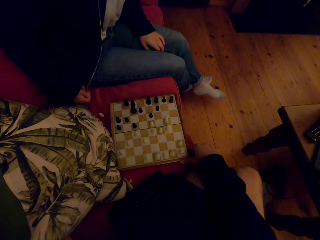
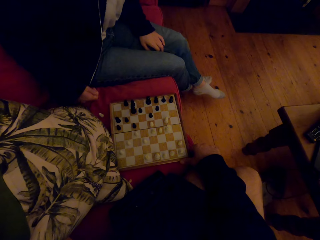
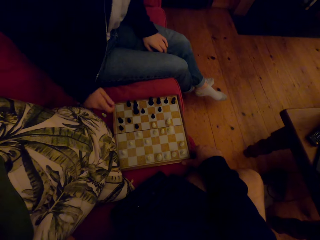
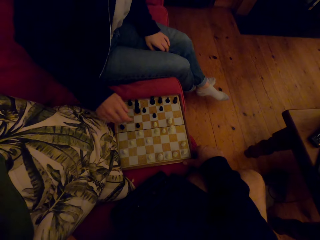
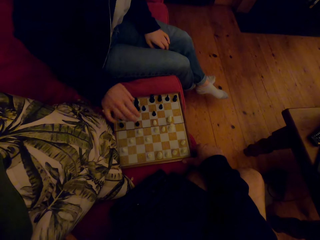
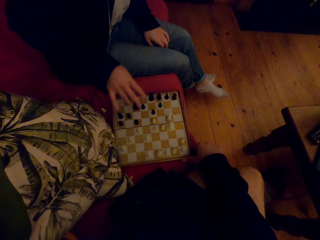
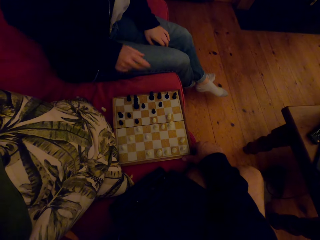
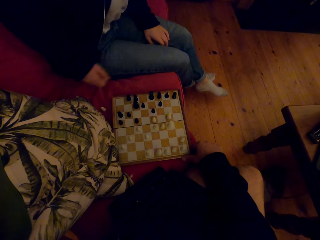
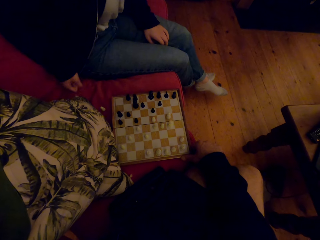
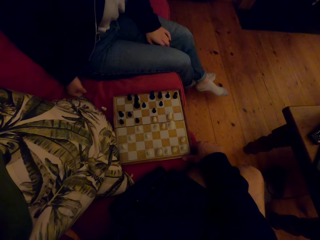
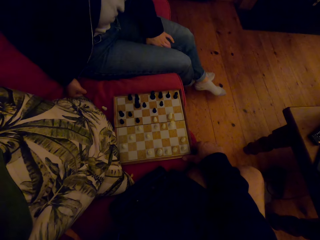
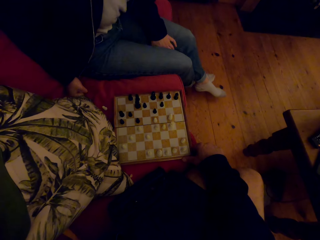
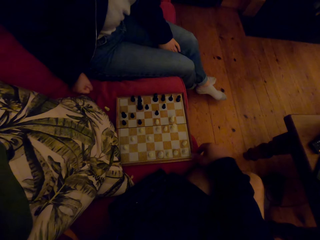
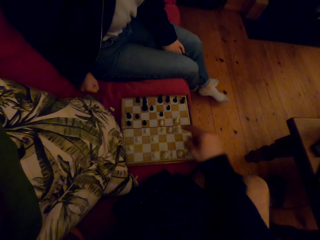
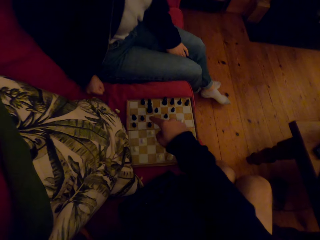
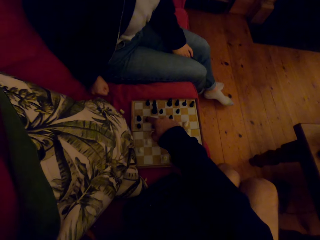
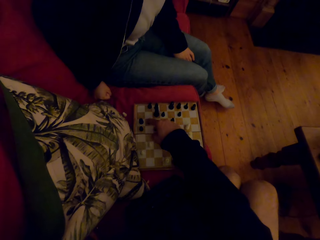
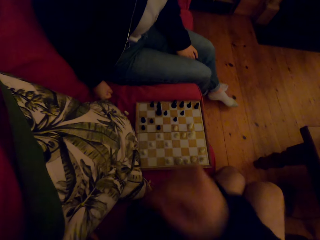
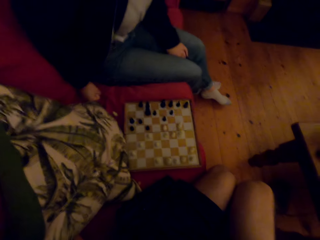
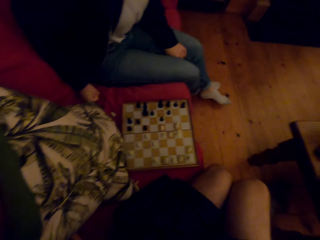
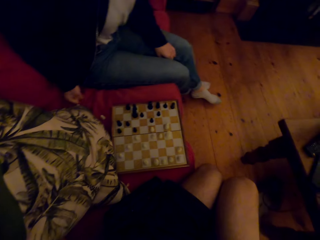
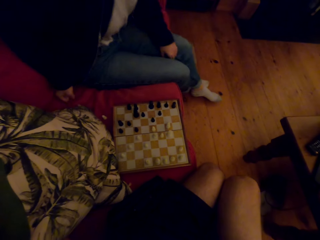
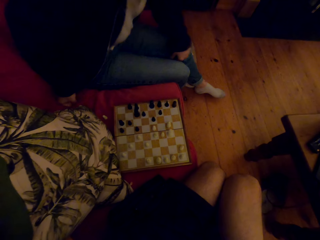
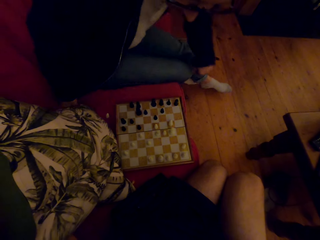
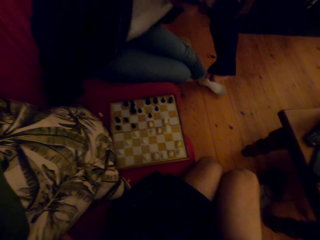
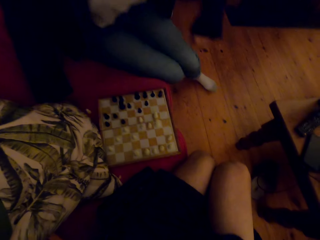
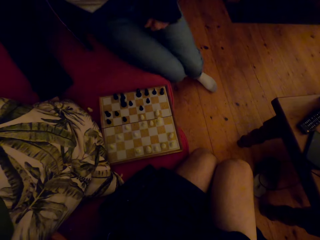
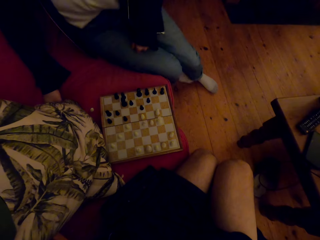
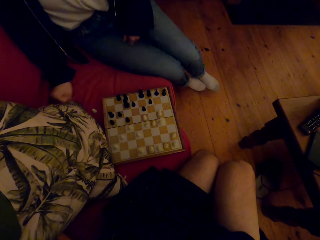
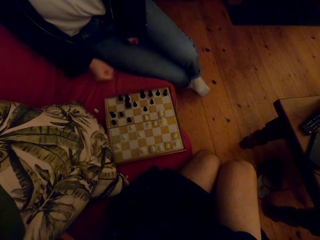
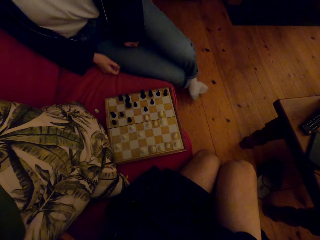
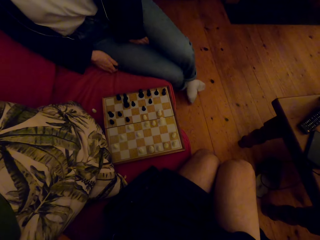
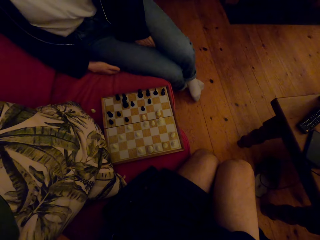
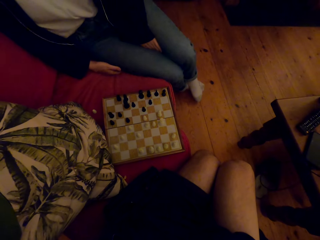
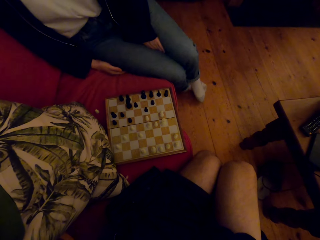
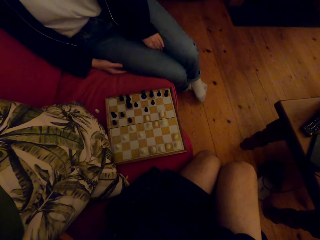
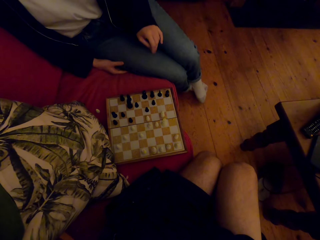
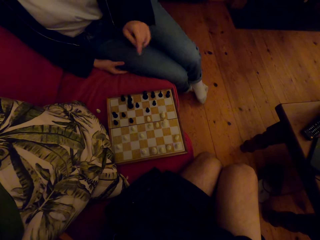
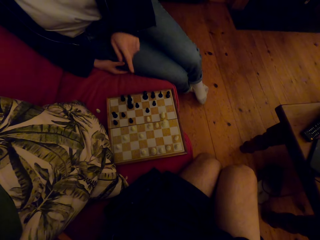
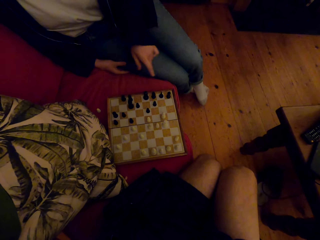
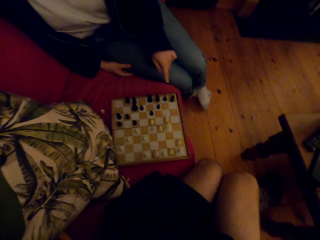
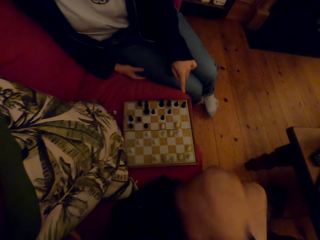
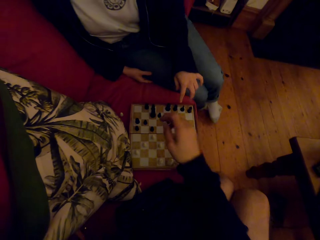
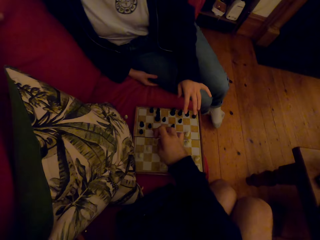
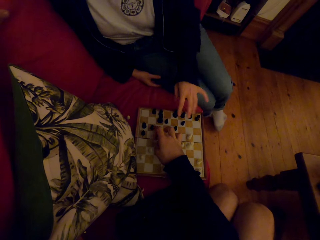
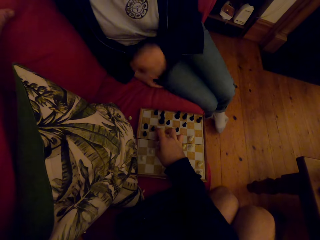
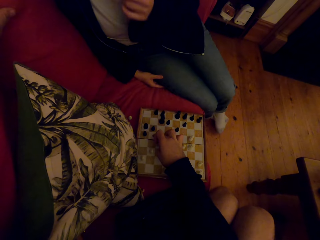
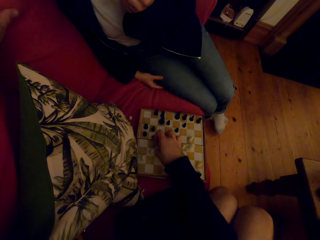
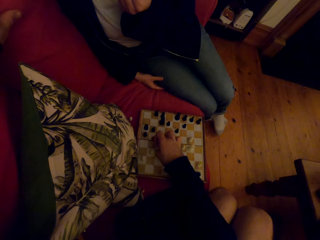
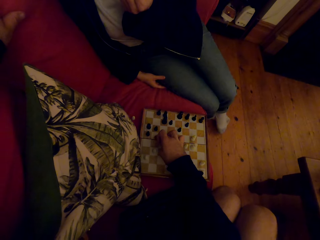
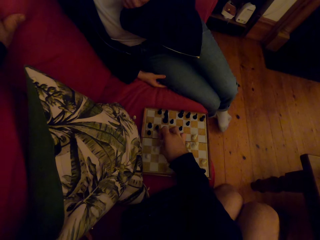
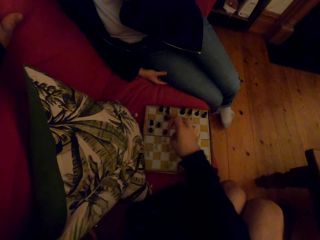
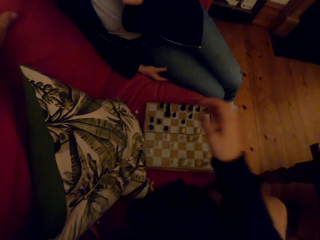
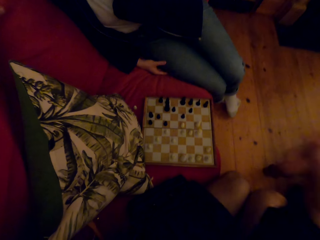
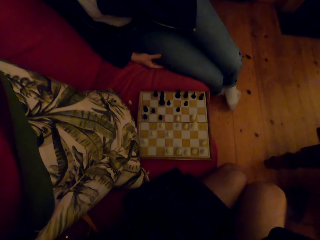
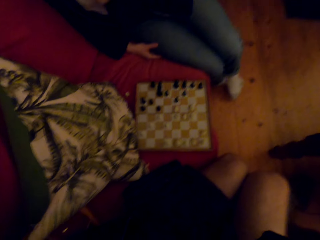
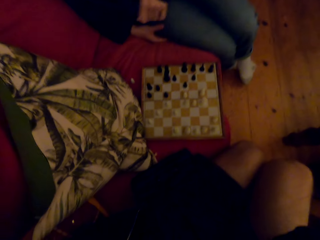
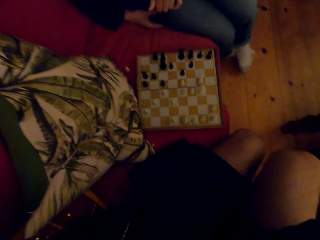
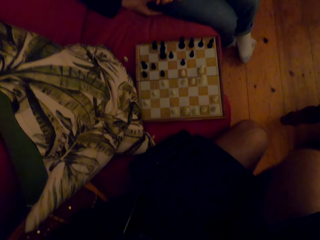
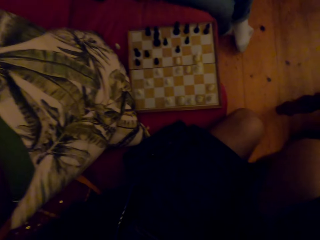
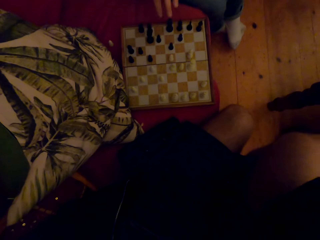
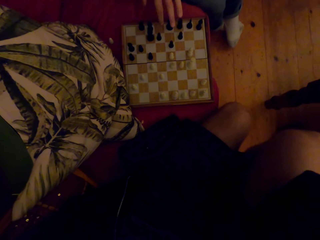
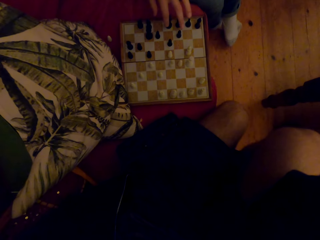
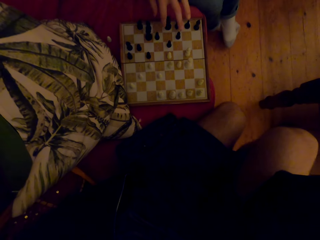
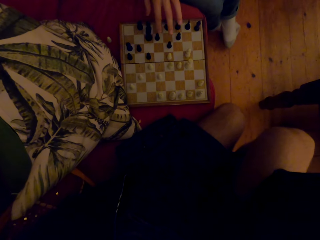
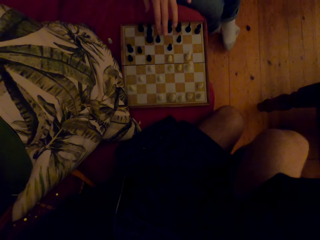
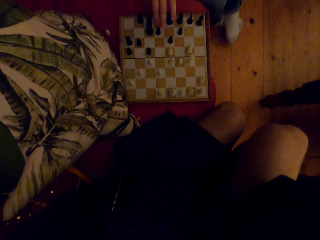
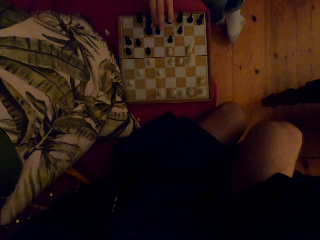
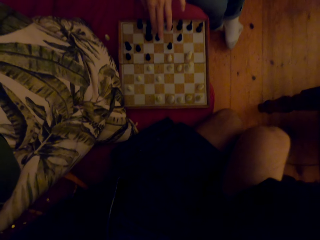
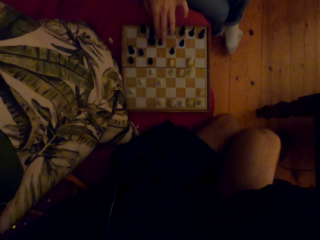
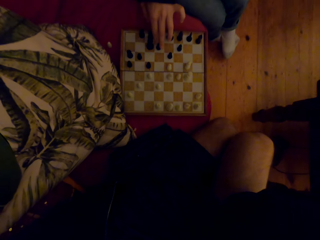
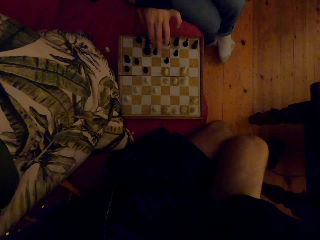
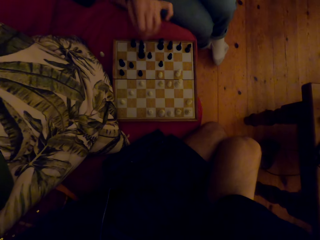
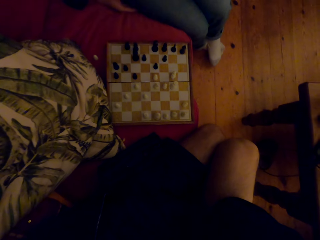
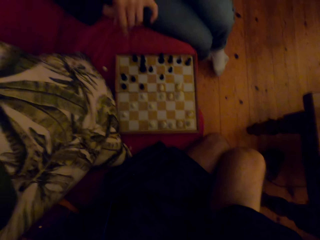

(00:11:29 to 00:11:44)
A person returns the chess piece. The camera wearer points at the chess piece. They point at the chess piece with the person. They raise the hand. The person plays the chess game.

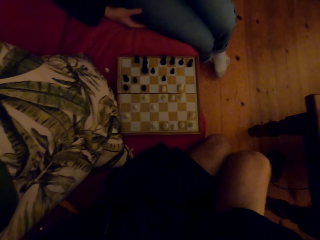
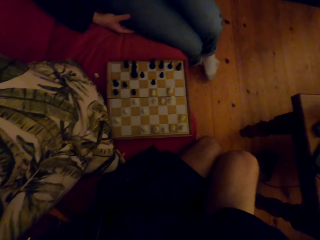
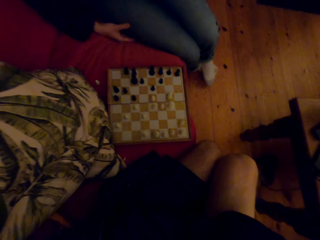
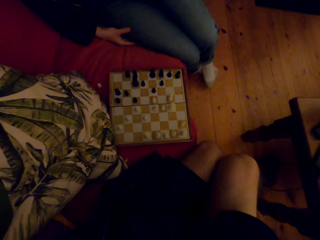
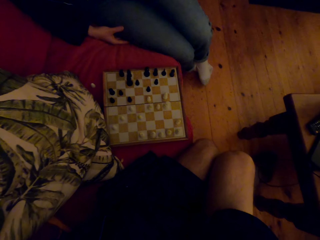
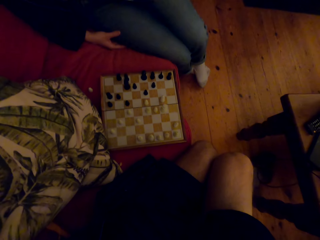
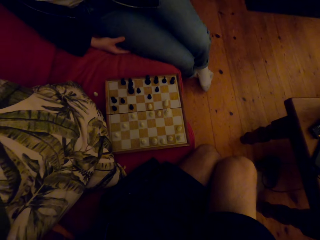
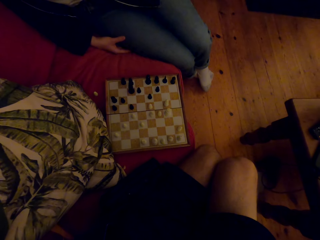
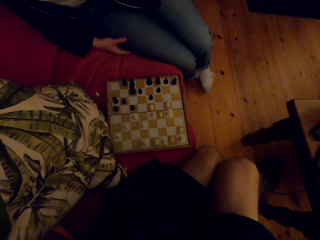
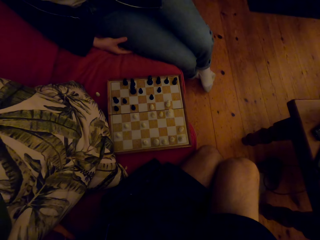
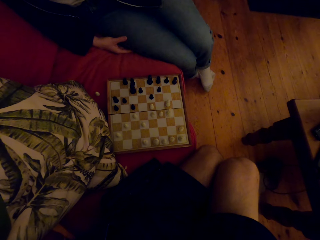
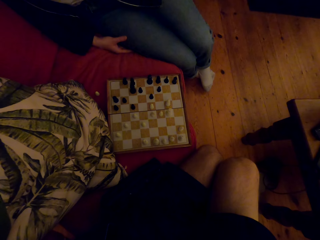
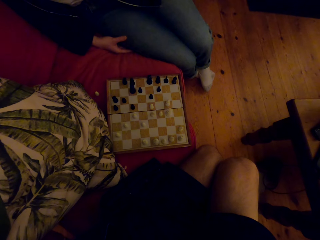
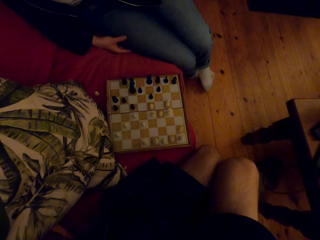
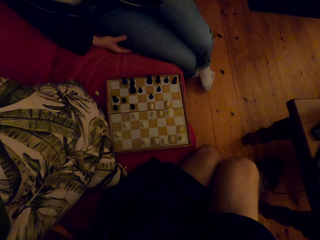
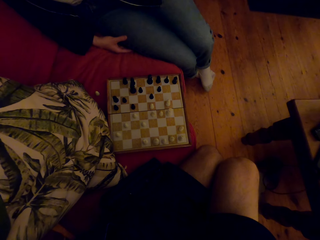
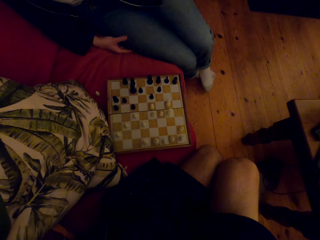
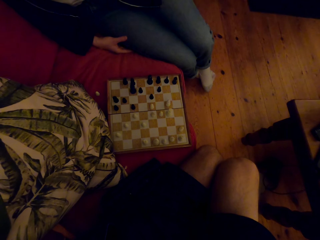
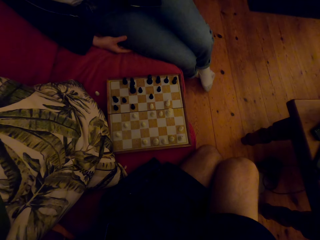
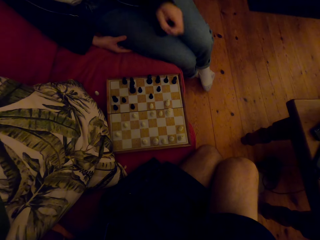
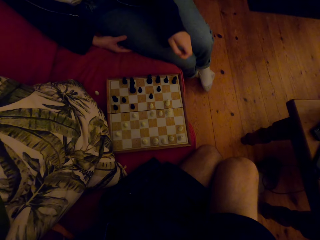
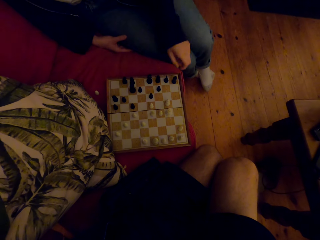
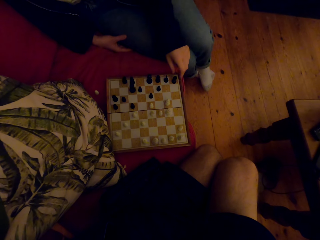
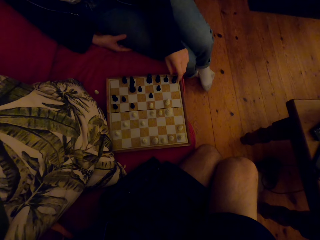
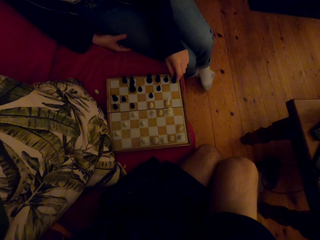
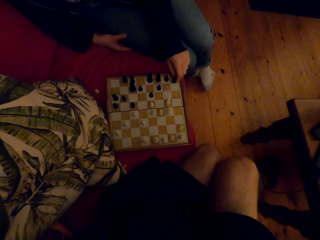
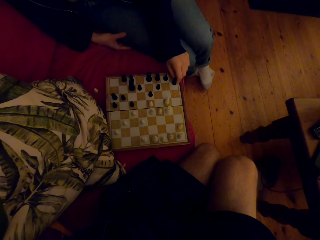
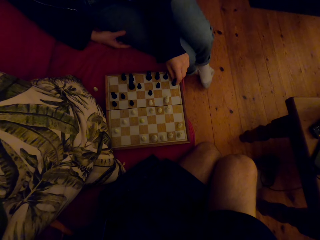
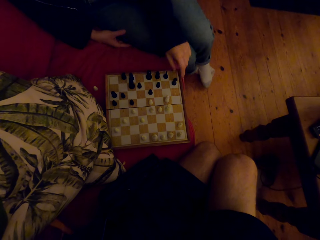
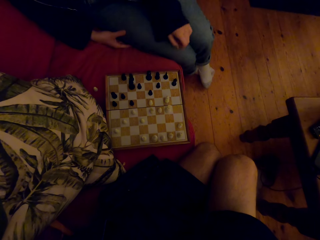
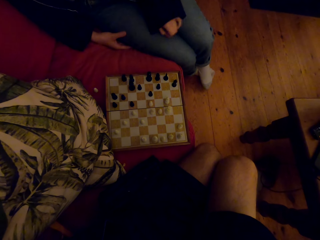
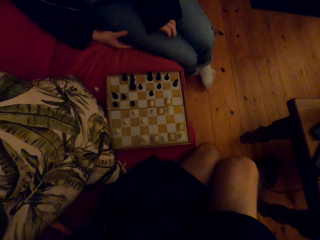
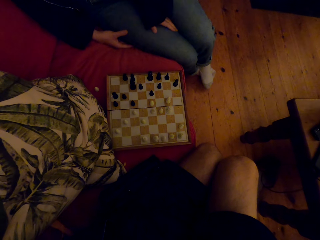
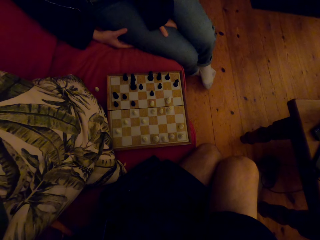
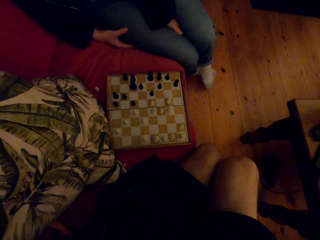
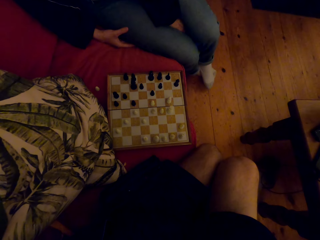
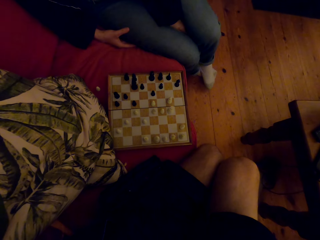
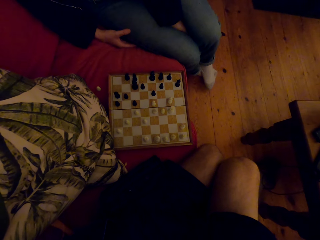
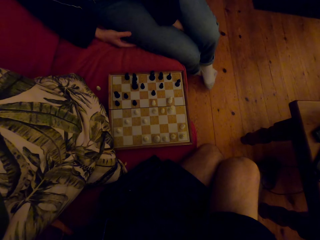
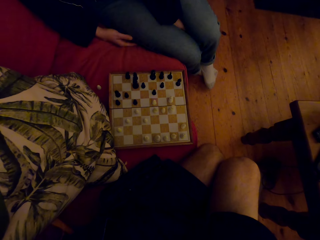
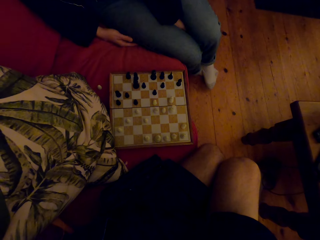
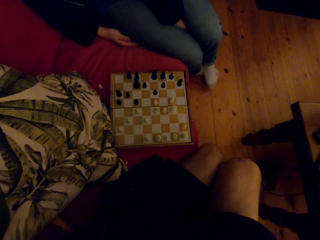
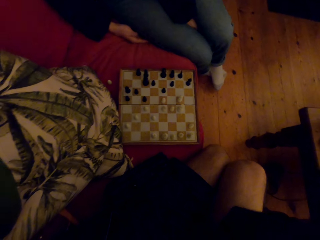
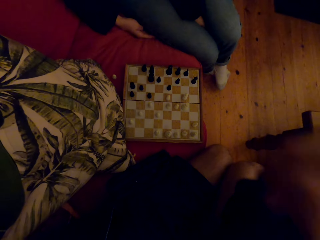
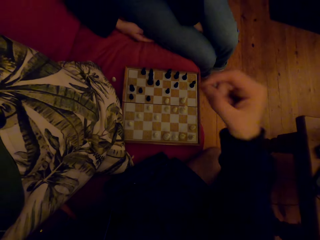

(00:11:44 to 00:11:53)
A person plays chess with the camera wearer.
